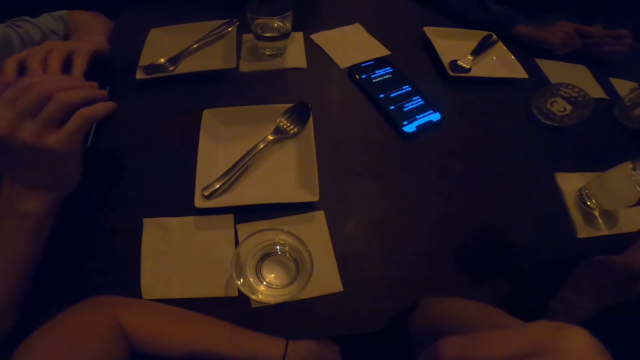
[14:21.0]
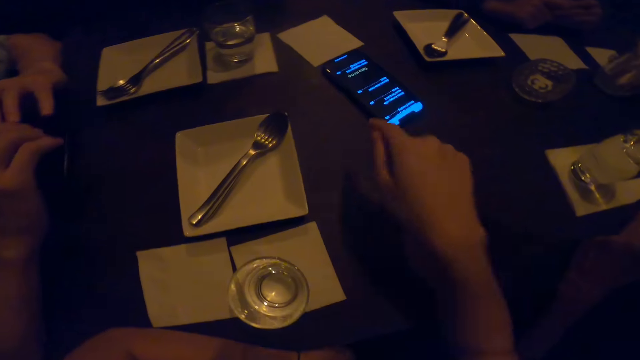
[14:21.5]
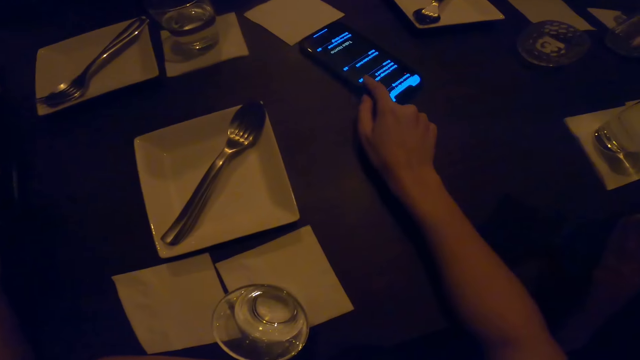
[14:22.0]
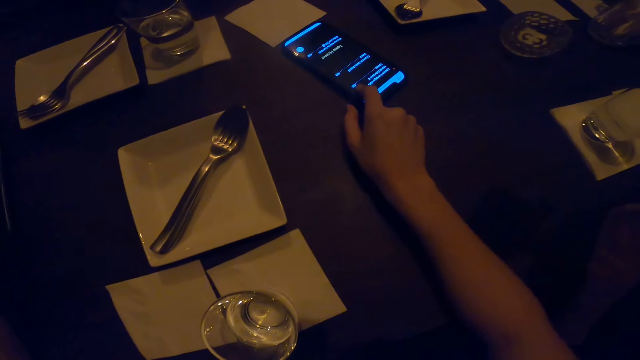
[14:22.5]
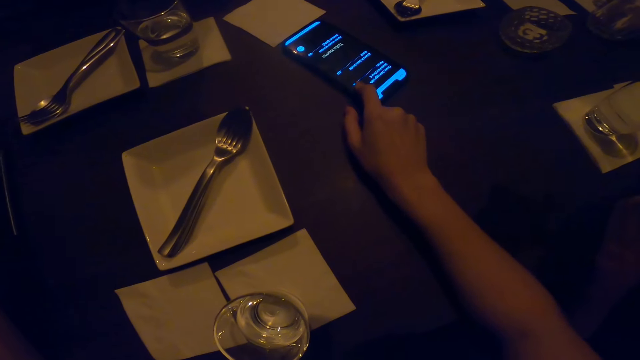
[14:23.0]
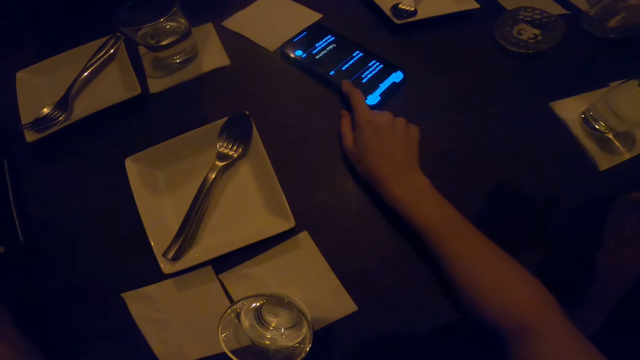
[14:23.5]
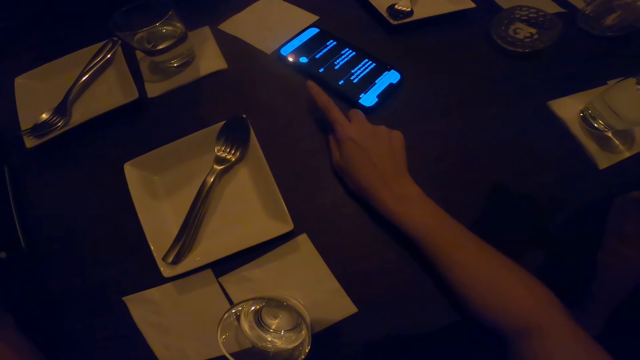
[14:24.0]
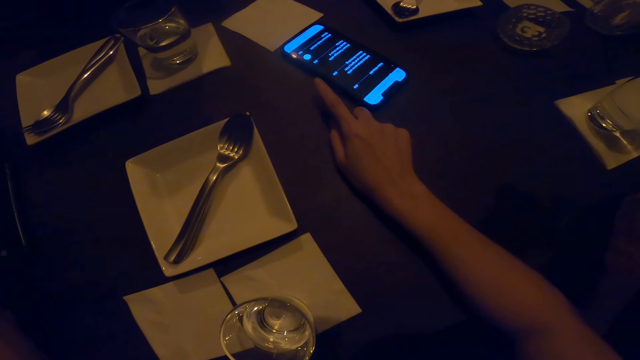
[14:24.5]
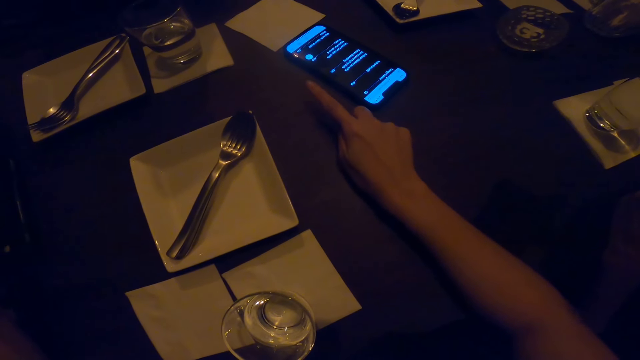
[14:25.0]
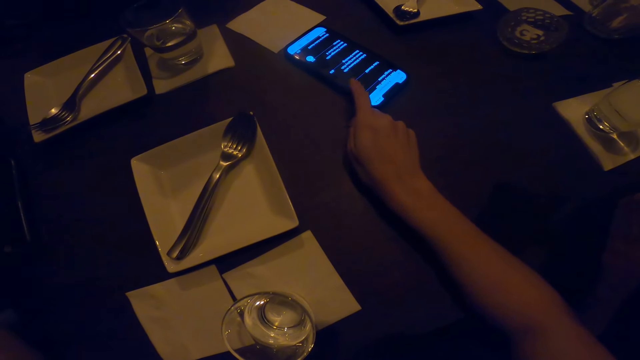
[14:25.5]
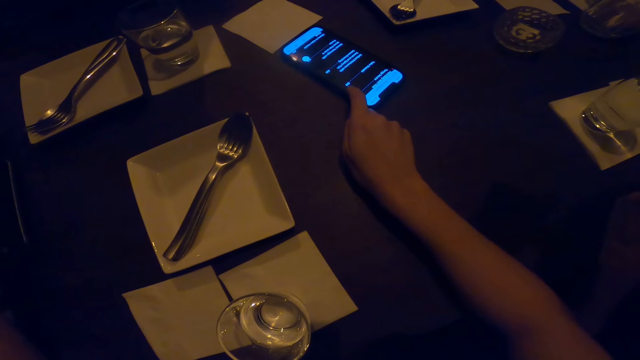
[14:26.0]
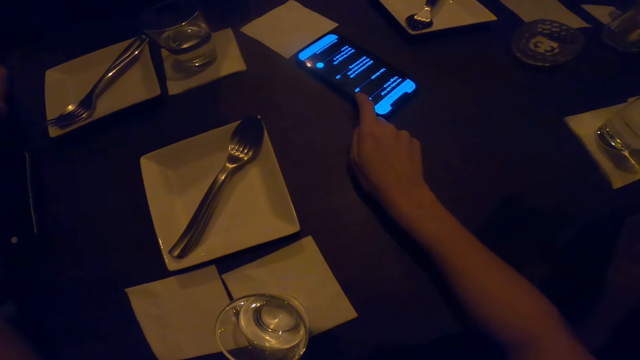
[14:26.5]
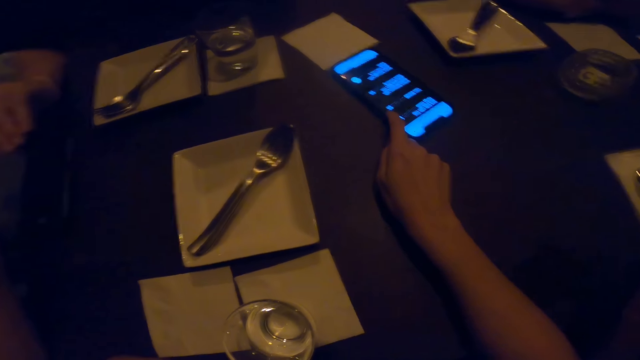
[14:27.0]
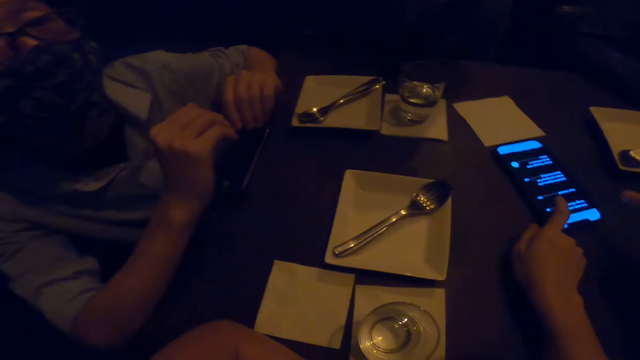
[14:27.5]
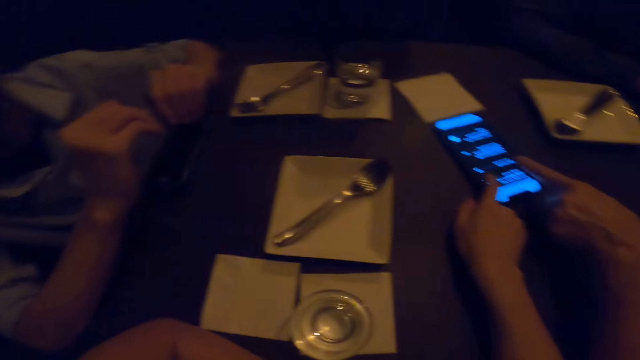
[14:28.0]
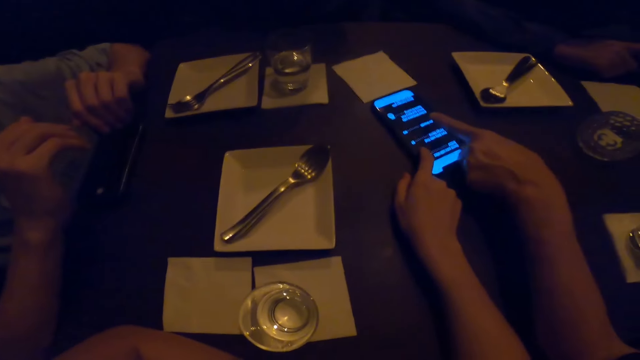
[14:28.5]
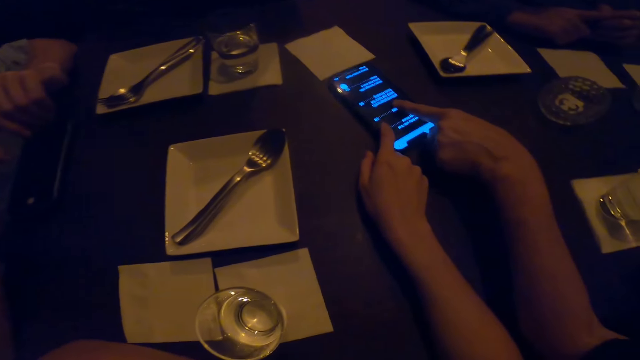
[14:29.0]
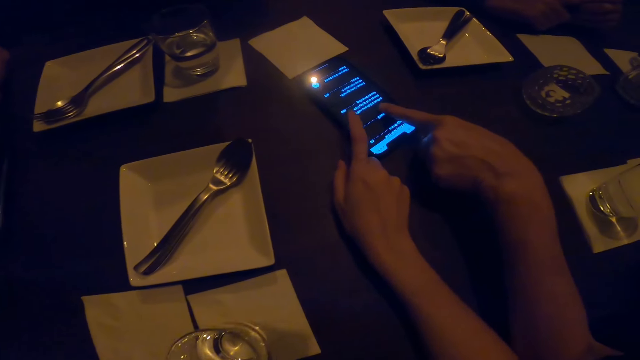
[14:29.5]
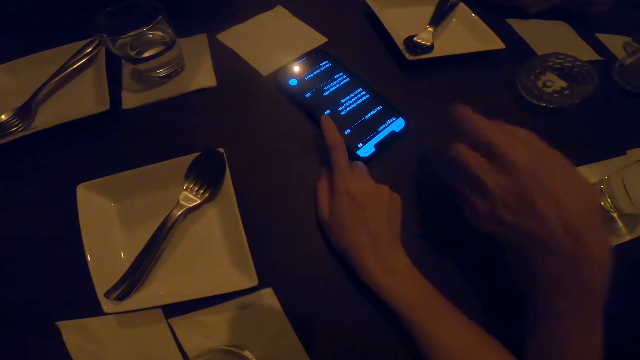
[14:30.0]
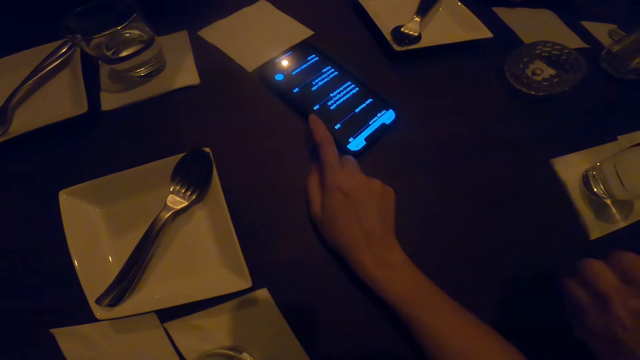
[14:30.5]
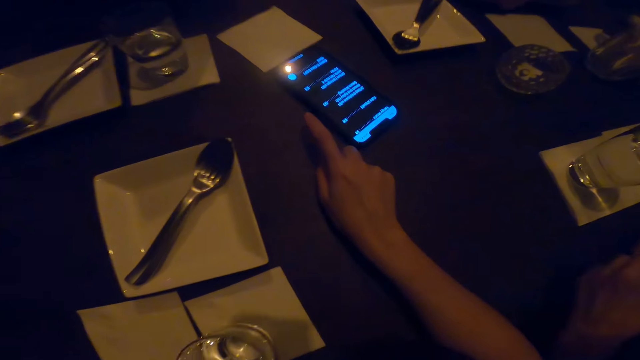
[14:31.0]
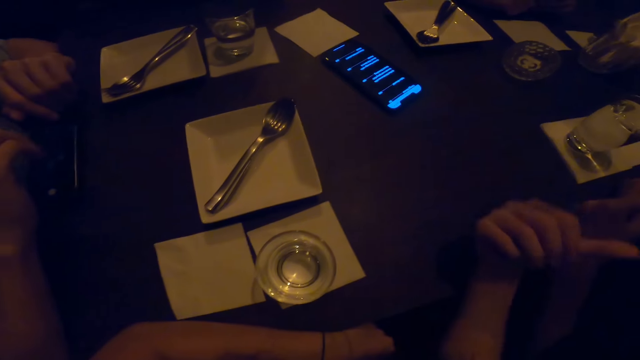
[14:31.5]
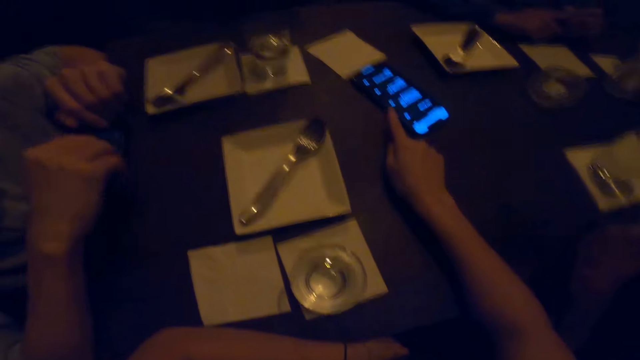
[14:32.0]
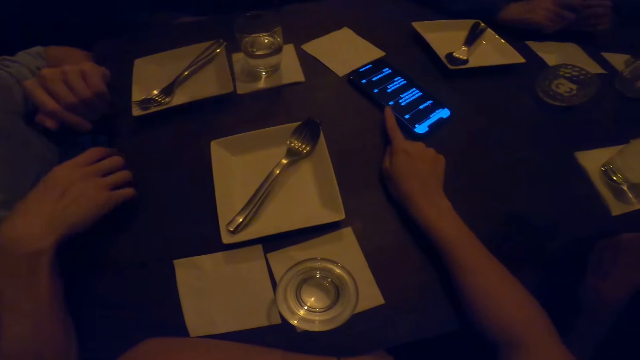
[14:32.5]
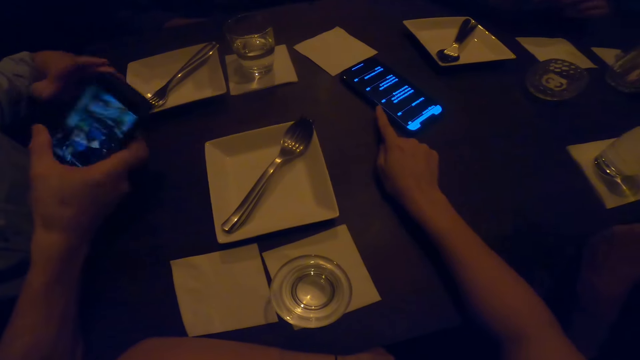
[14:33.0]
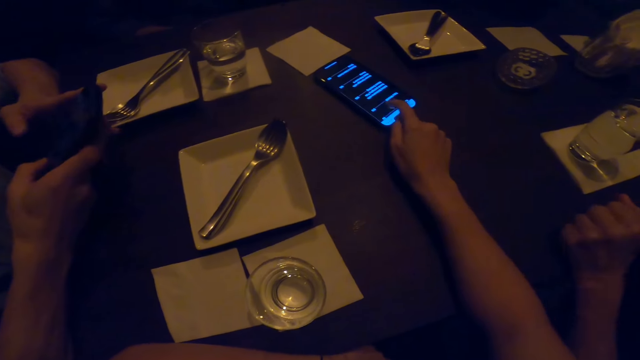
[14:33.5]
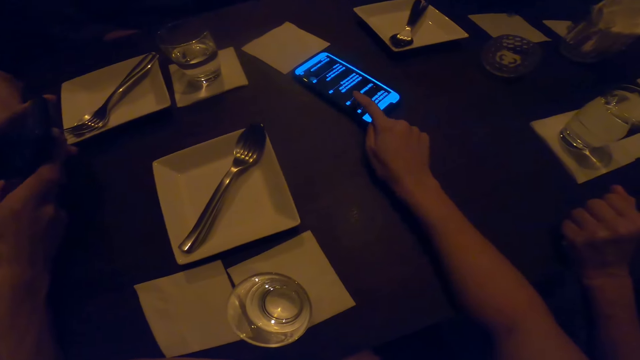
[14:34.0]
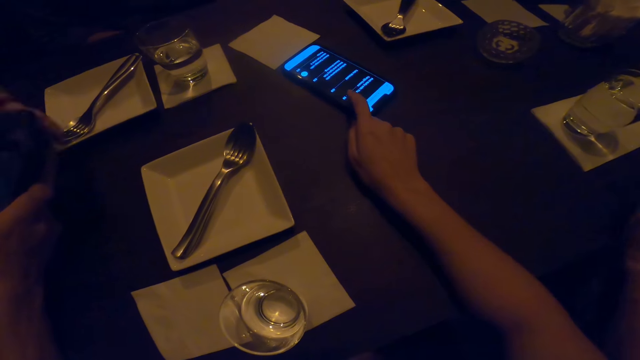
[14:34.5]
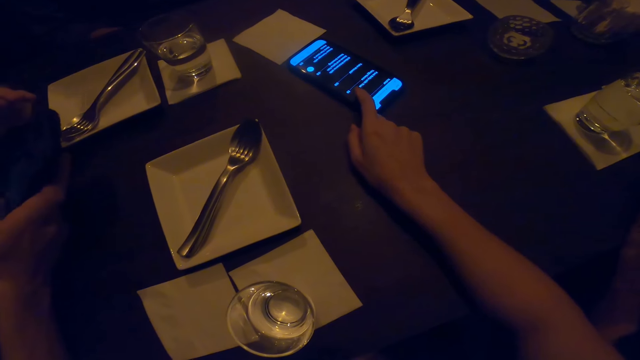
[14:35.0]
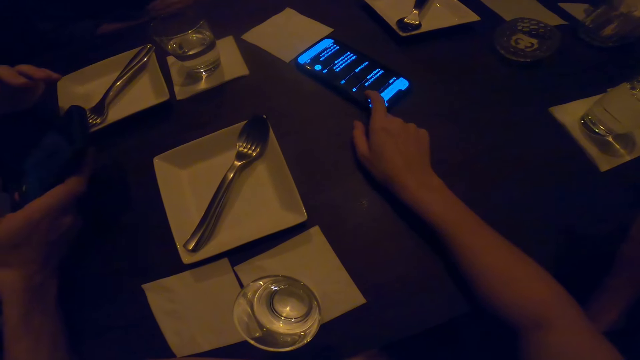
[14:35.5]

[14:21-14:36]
The camera wearer touches the screen with the right hand. They use the mobile phone. A person touches the phone. The person uses the mobile phone. The person moves the hand from the phone. The camera wearer interacts with the friends. They move the hand from the phone and swipe the phone. Another person uses a mobile phone. The camera wearer swipes the phone. They use the mobile phone.

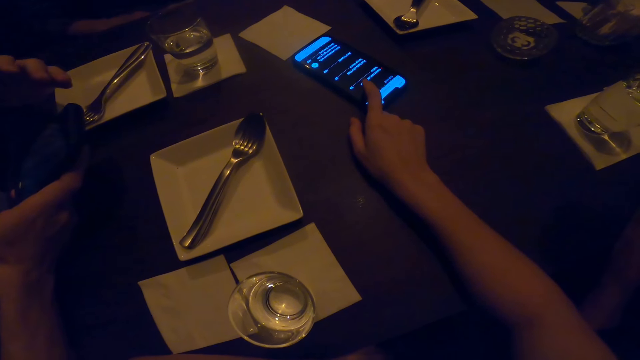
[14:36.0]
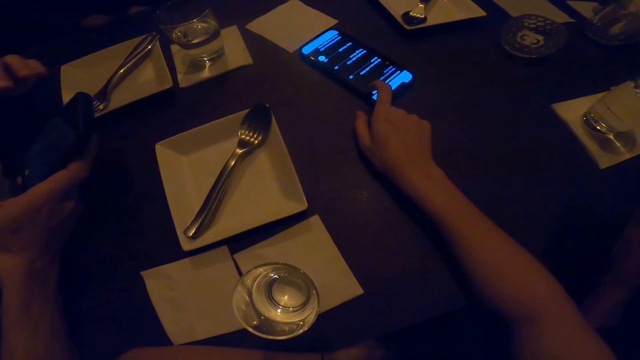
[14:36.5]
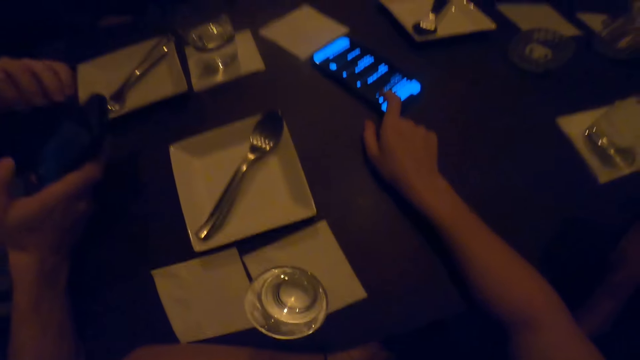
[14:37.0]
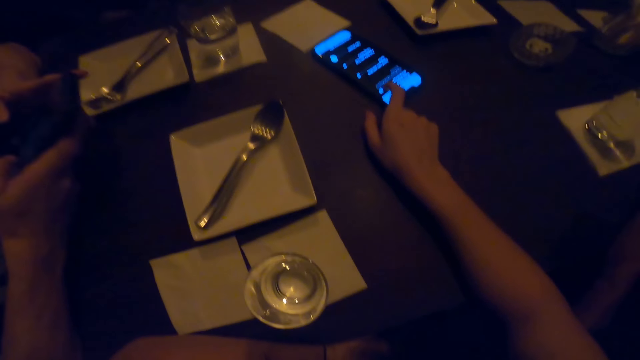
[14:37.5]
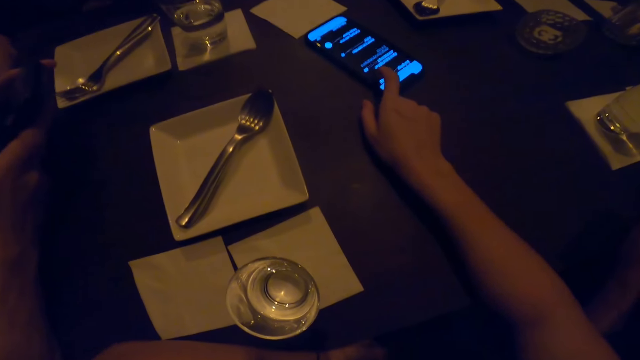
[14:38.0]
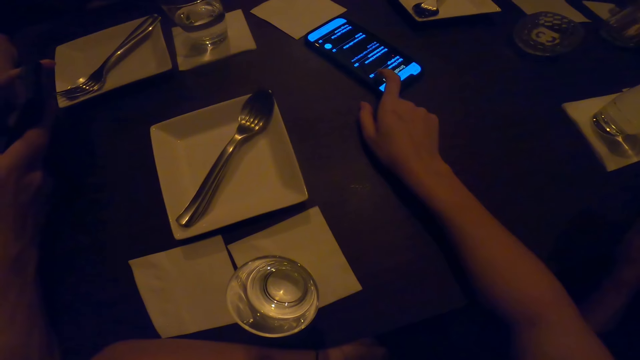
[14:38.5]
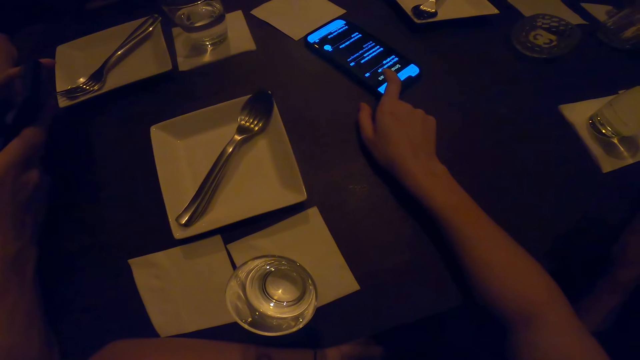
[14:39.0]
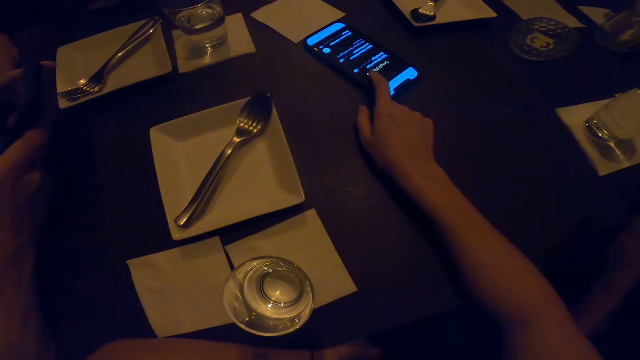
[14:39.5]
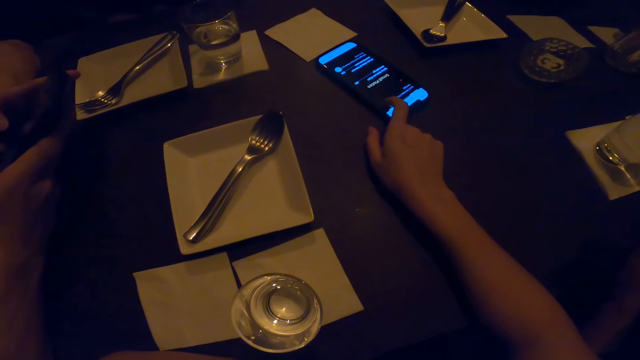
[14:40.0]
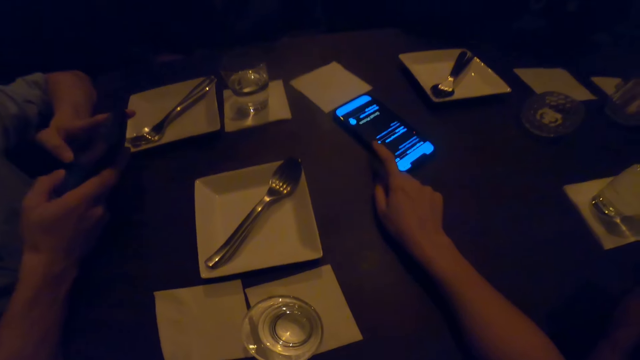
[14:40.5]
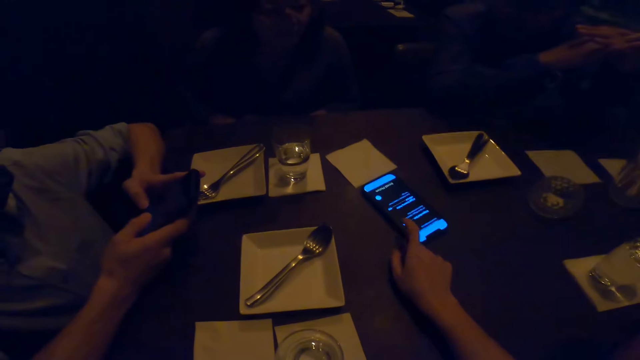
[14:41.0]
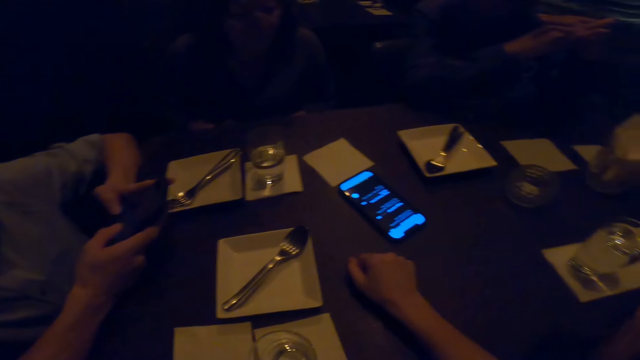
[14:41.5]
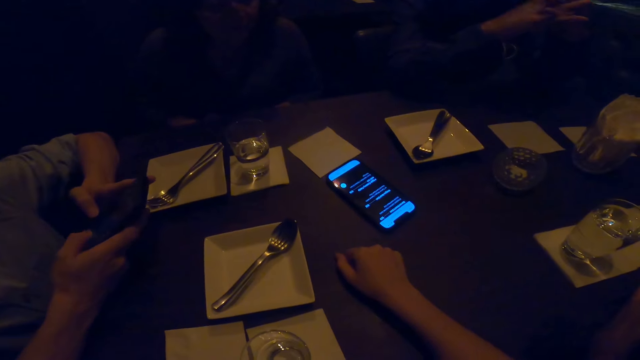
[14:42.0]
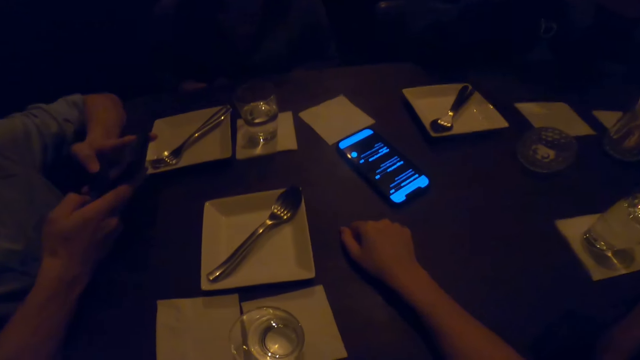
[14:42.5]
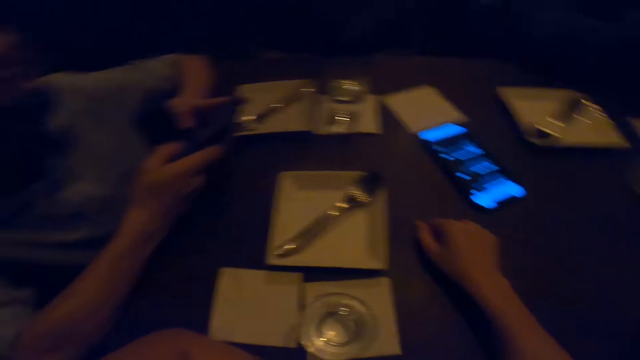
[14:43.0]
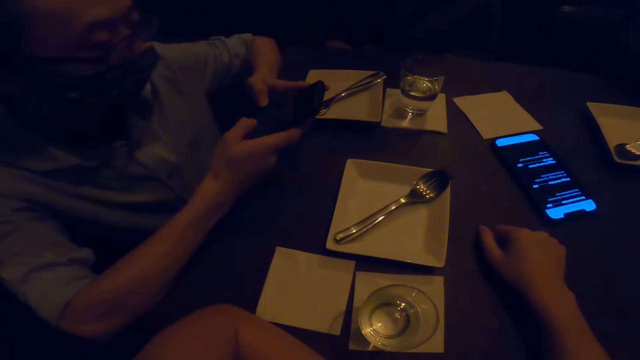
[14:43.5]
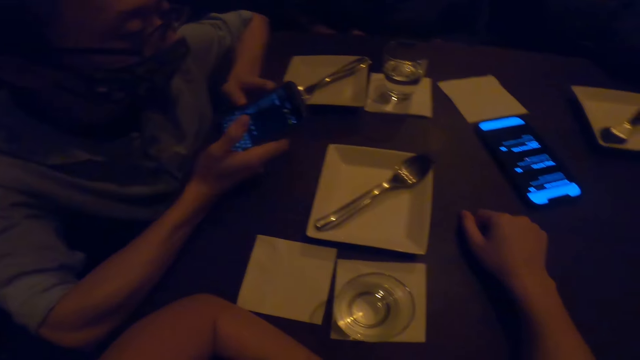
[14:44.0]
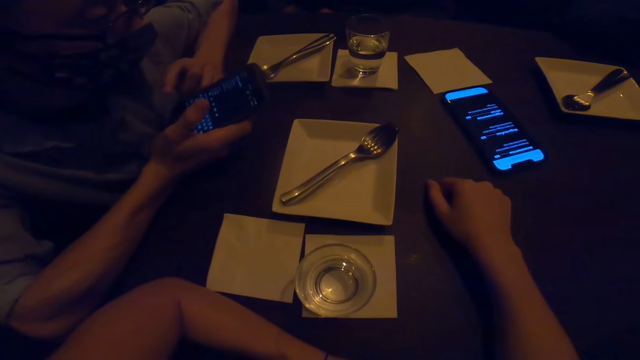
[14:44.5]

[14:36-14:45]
The camera wearer interacts with the friends. A person uses the phone.
